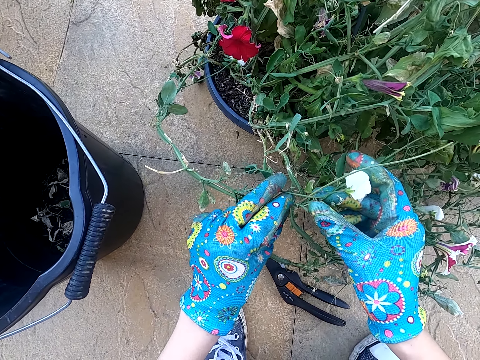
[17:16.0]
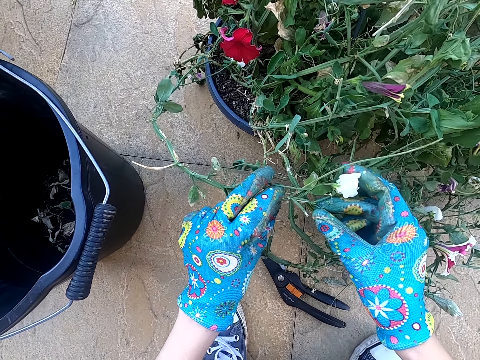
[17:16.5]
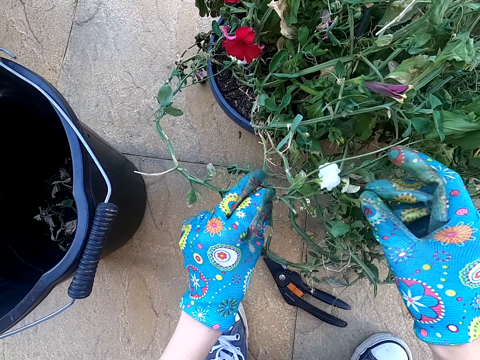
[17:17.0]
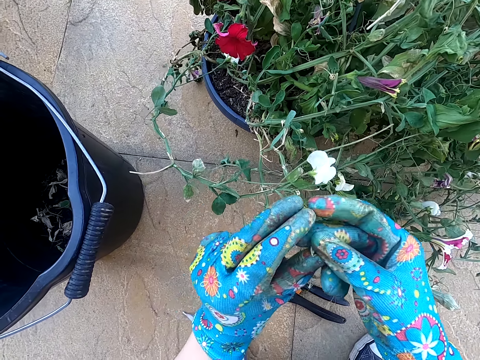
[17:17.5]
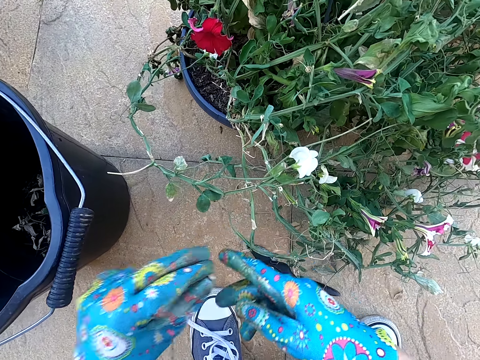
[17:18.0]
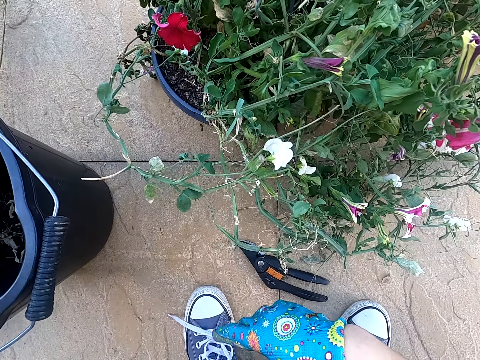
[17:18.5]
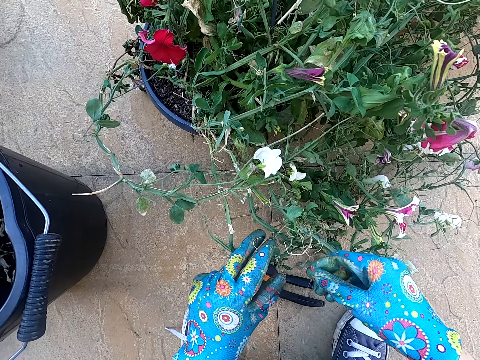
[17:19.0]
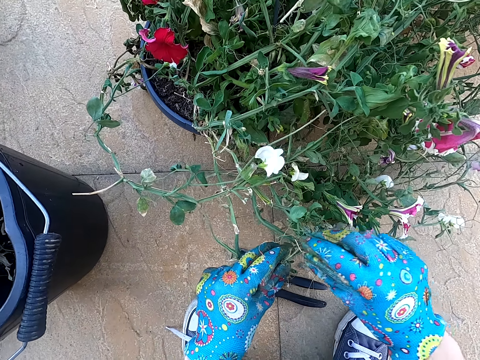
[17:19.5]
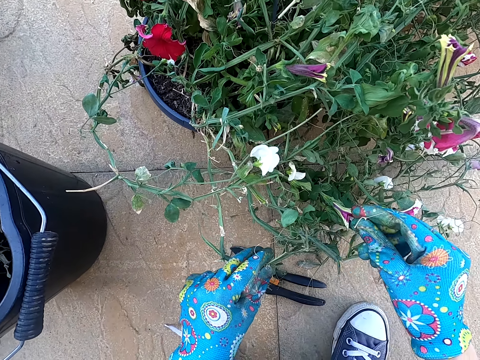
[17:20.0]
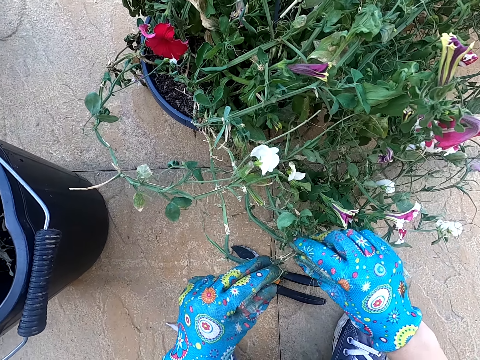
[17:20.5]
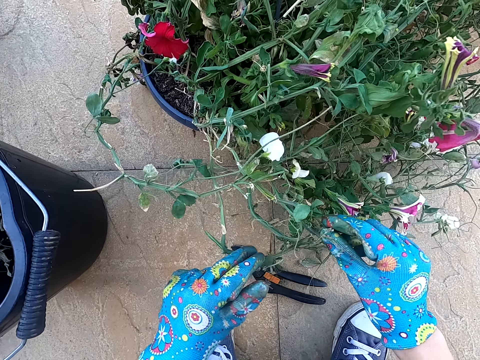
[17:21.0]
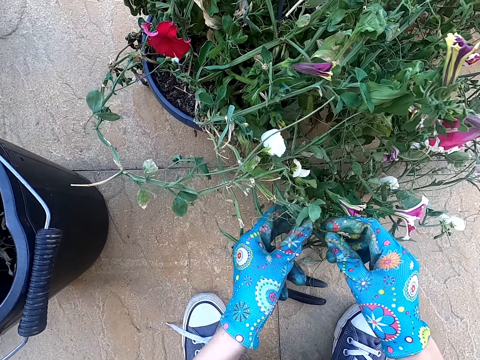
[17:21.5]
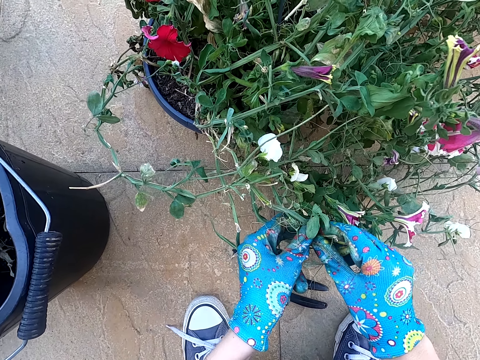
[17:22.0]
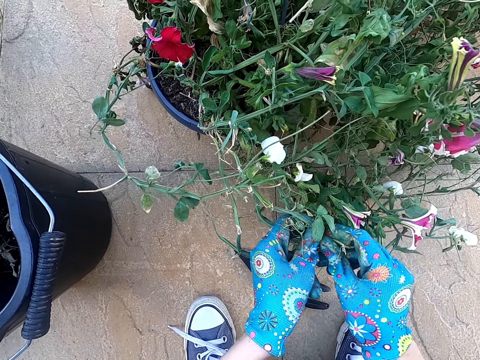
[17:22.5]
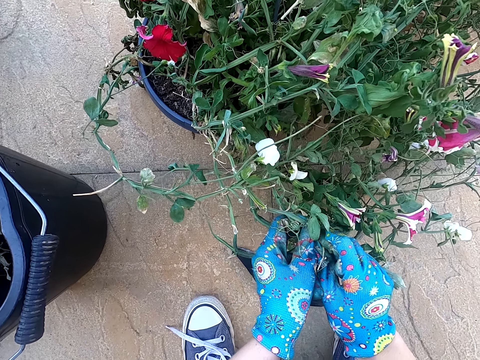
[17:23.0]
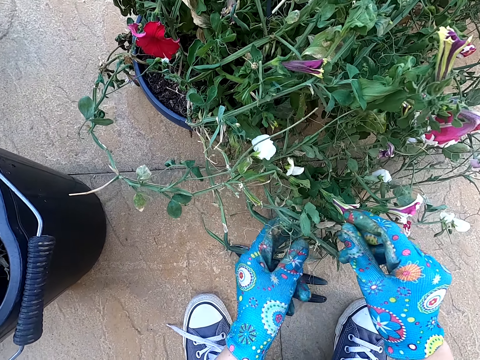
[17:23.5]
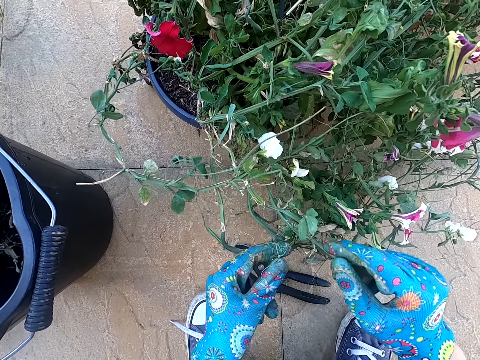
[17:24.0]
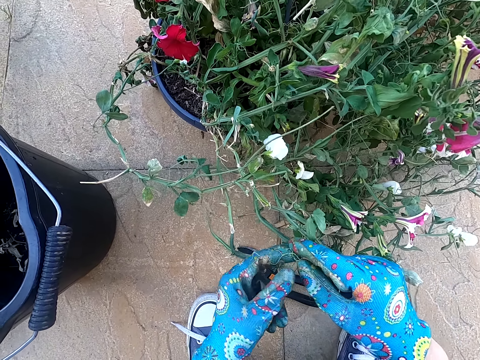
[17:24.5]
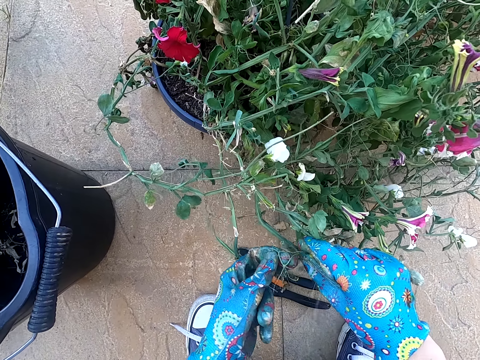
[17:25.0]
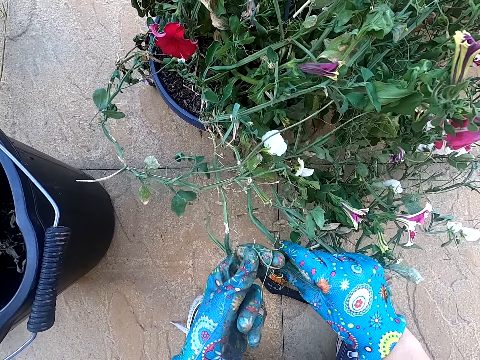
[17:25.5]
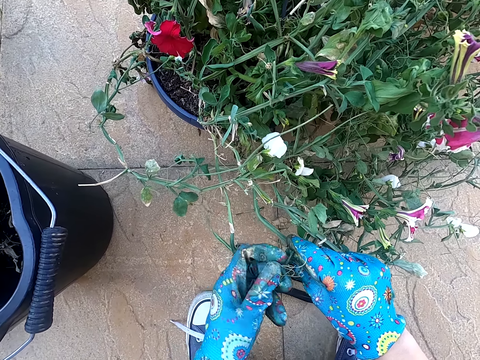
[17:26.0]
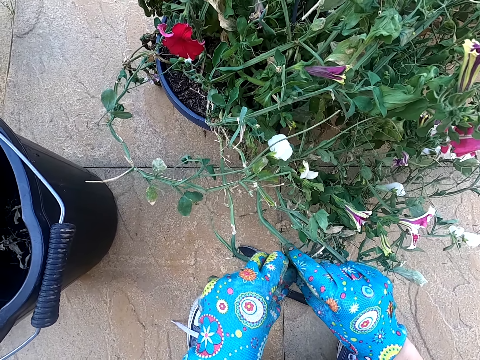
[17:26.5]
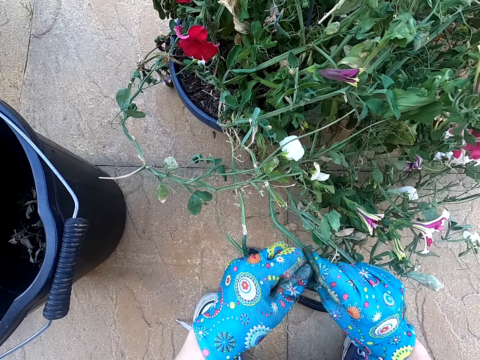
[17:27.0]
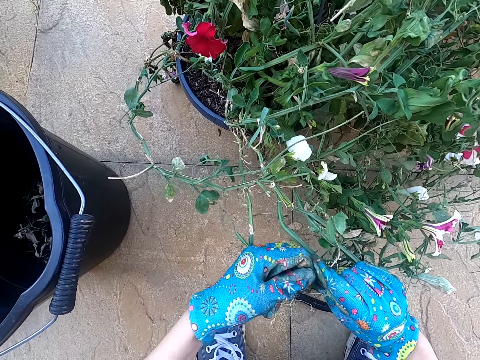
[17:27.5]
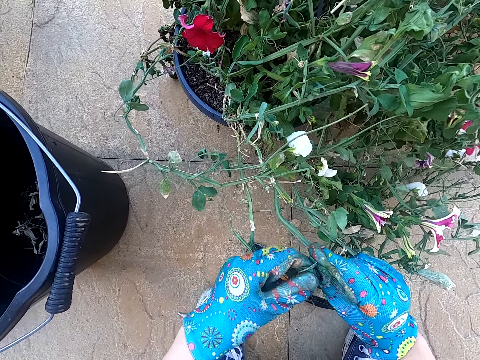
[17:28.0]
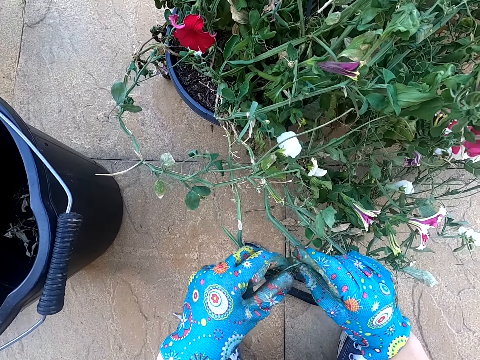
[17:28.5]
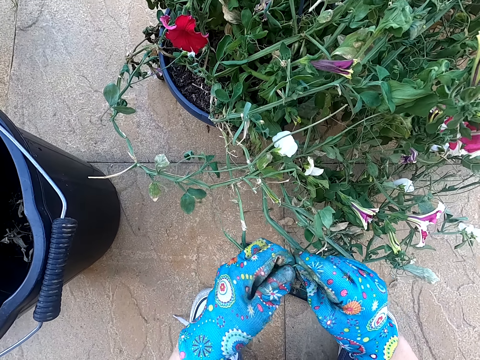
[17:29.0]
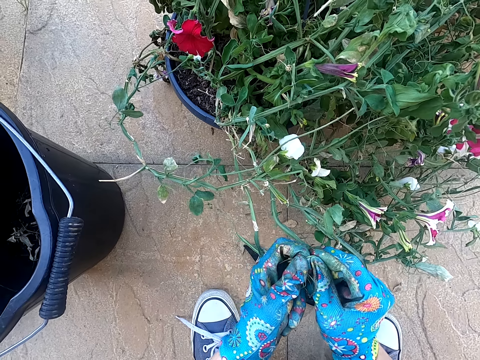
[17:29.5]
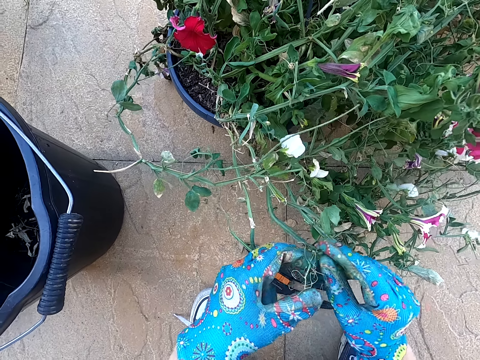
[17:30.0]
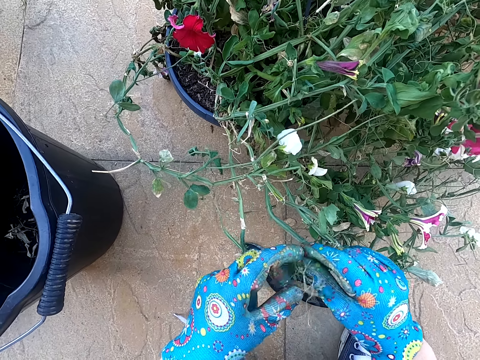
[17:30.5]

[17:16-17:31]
The camera wearer cuts the dry house plant leaf with her right hand. She throws a stick in the bin. She kneels on the ground. She holds the house plant with her left hand. She touches the plant. She picks a stick from the plant.

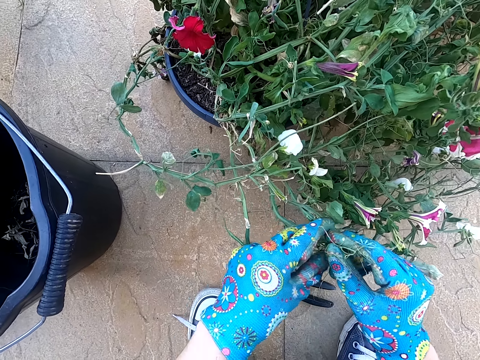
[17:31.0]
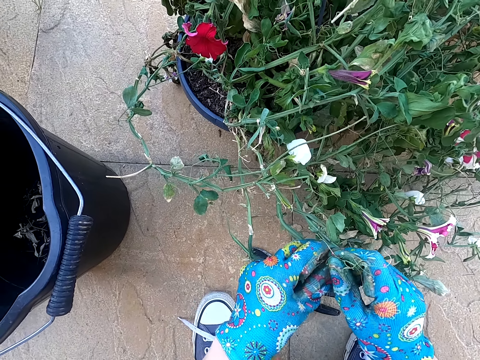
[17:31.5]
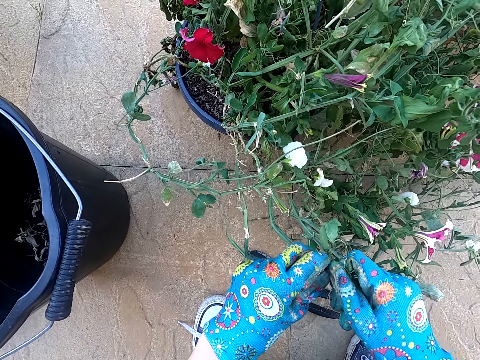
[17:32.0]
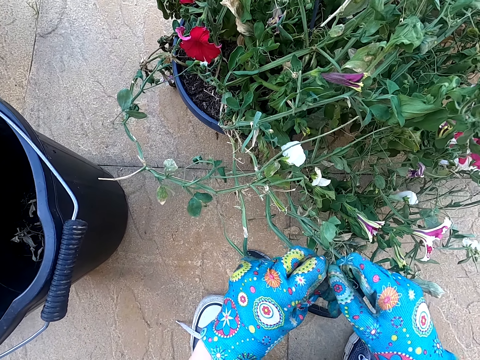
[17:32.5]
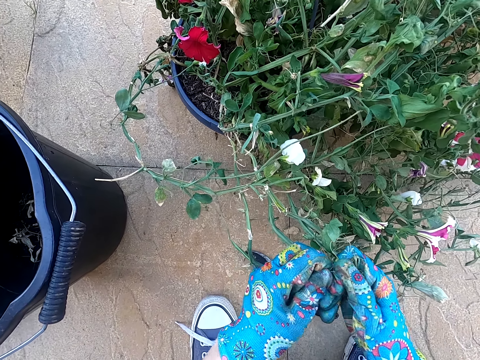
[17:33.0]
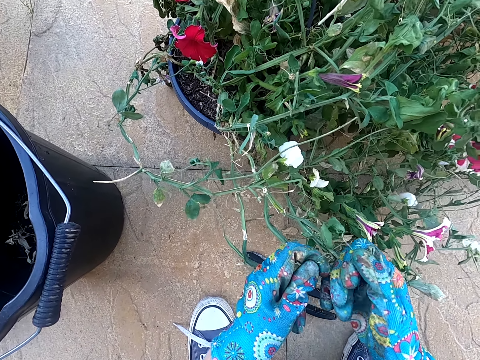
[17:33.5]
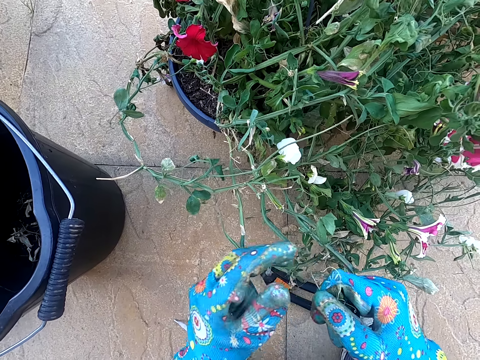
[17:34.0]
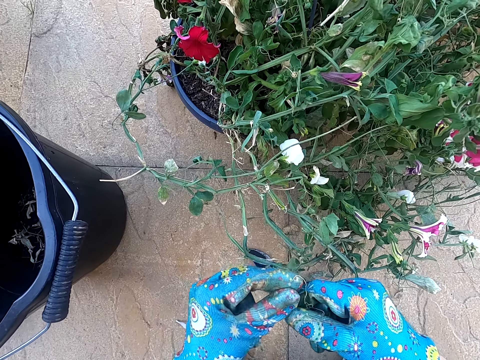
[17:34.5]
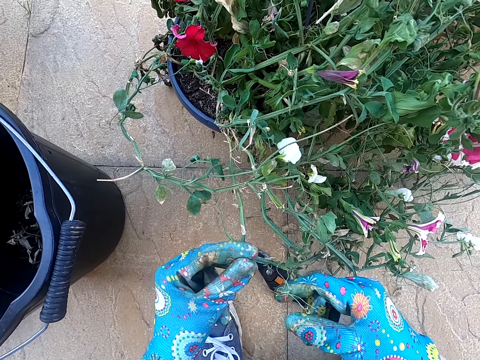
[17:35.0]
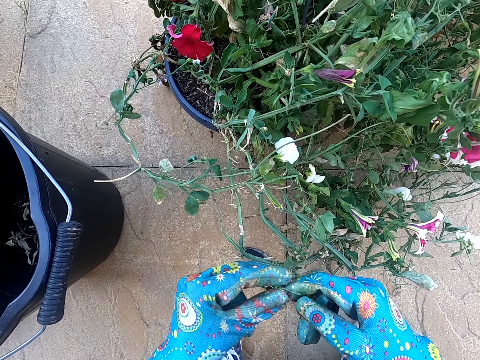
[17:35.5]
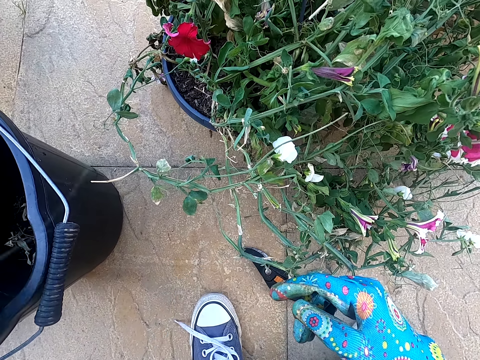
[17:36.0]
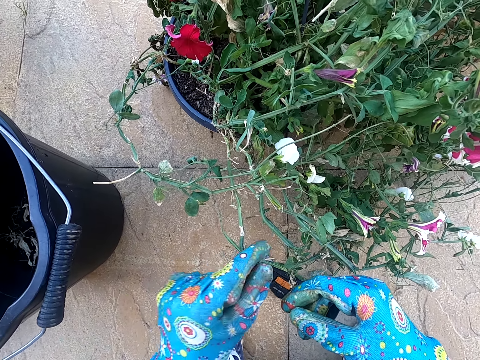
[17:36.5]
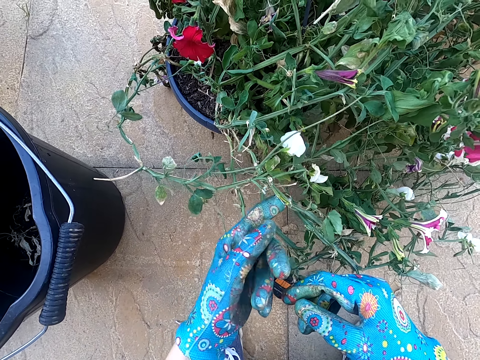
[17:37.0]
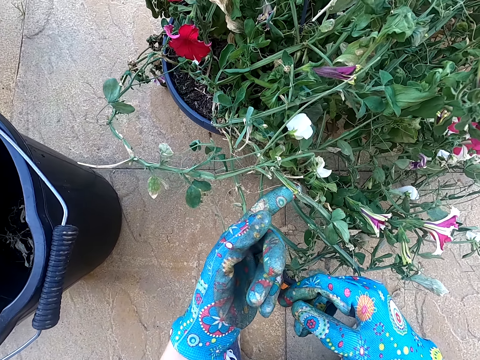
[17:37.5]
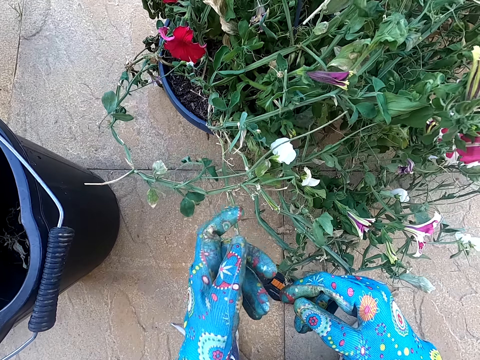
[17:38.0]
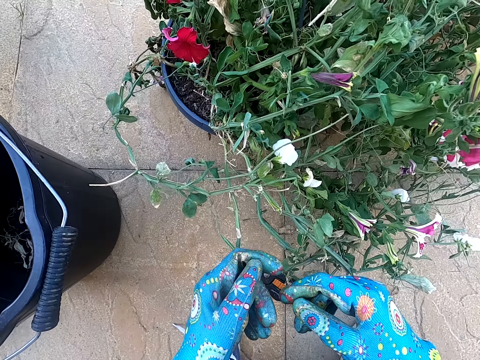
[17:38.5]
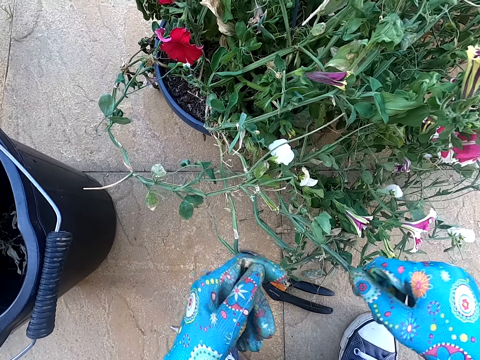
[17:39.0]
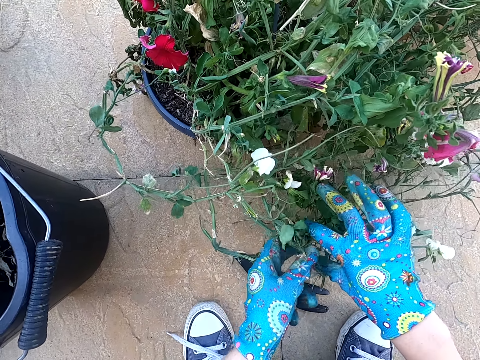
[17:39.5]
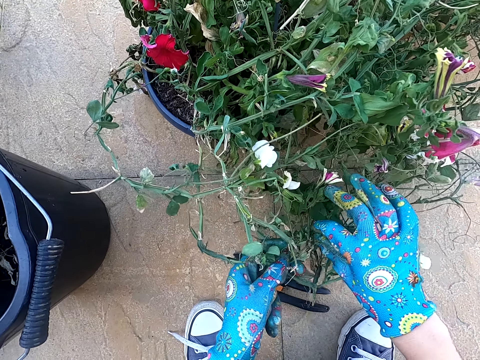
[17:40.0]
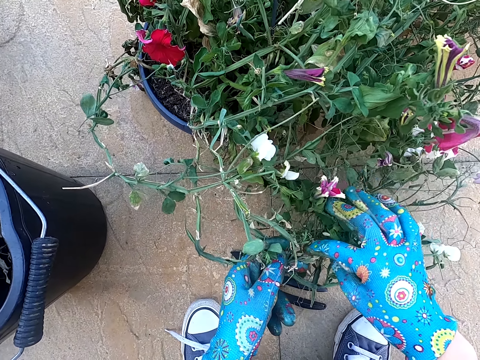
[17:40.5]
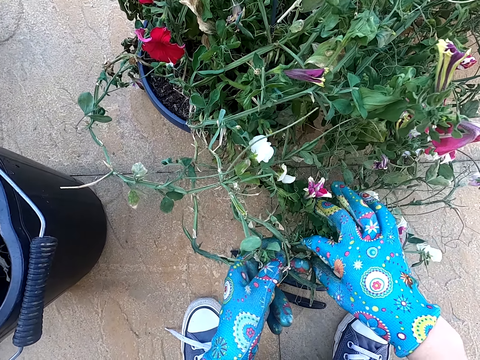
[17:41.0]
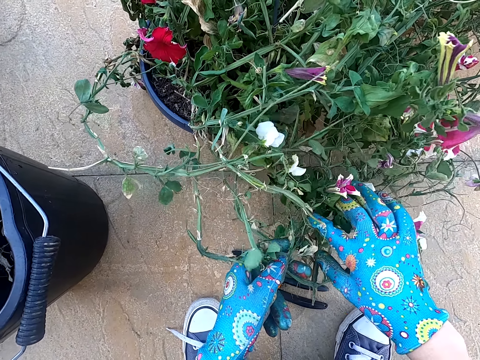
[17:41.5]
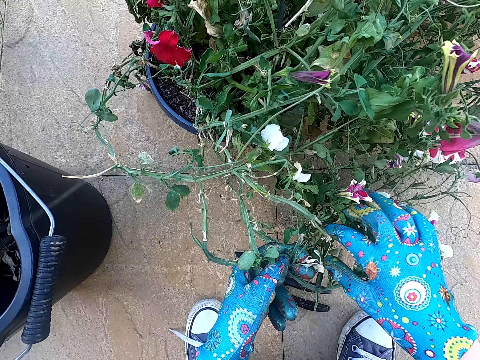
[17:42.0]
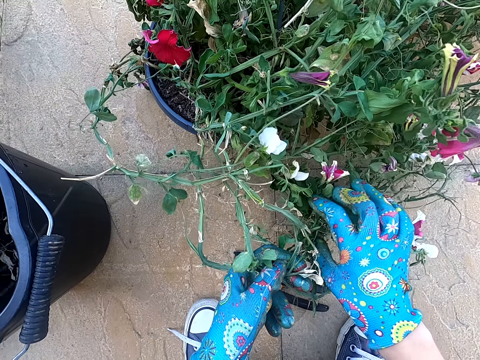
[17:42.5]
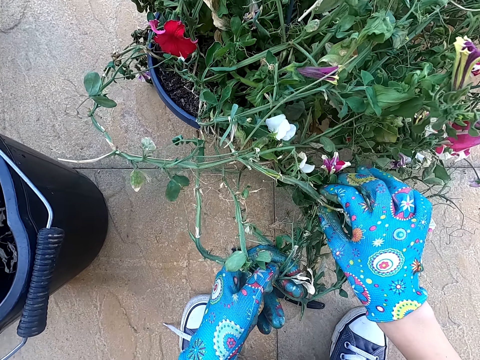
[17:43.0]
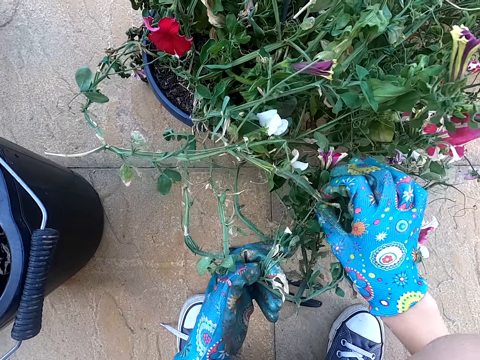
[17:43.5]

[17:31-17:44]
The camera wearer cuts the dry house plant branch with her right hand. She puts the dry house plant branch in the dustbin. She touches the plant. She holds the house plant with her hands.
